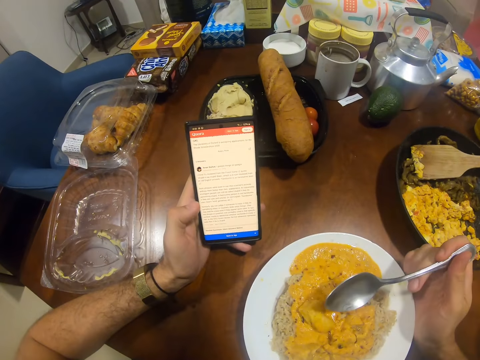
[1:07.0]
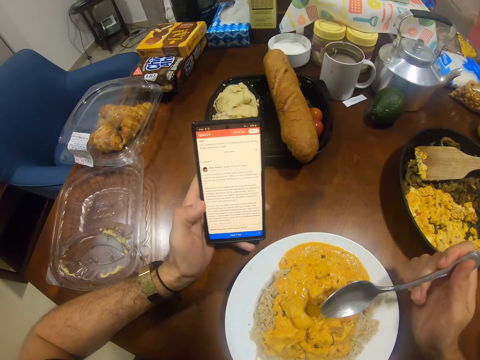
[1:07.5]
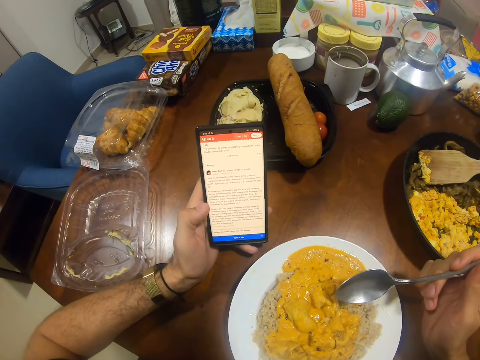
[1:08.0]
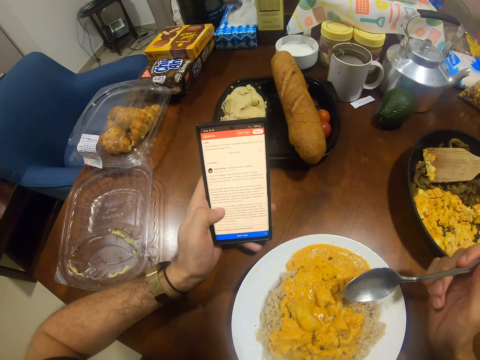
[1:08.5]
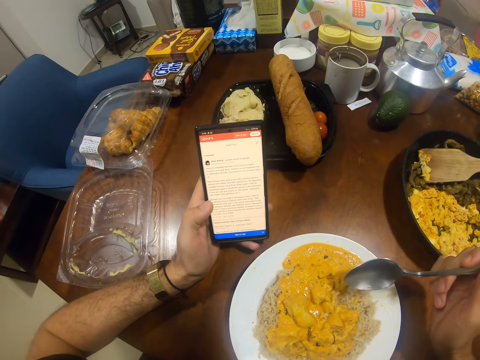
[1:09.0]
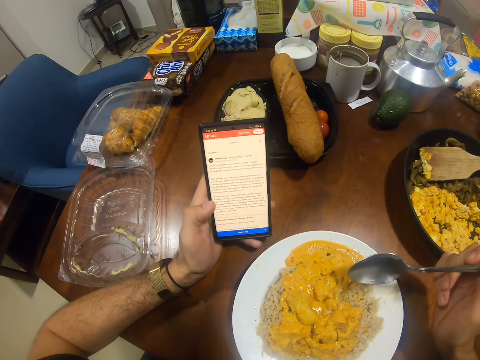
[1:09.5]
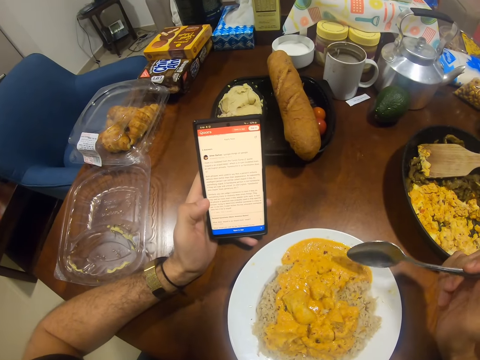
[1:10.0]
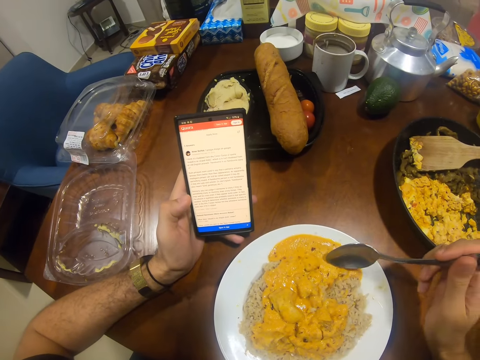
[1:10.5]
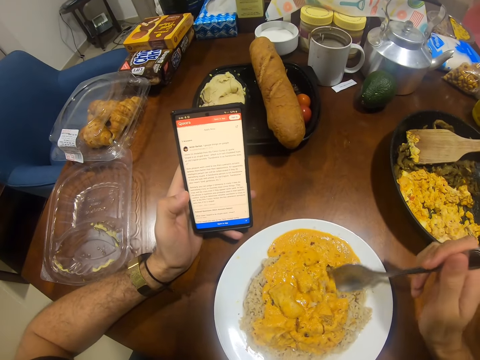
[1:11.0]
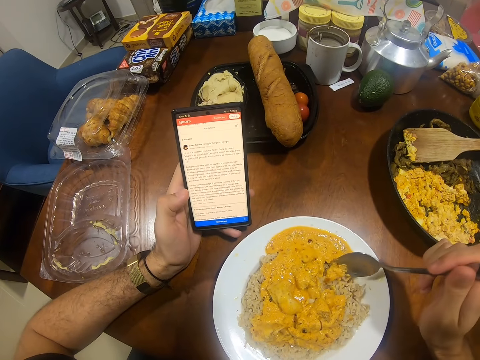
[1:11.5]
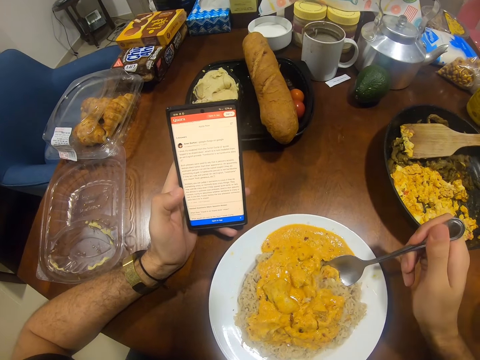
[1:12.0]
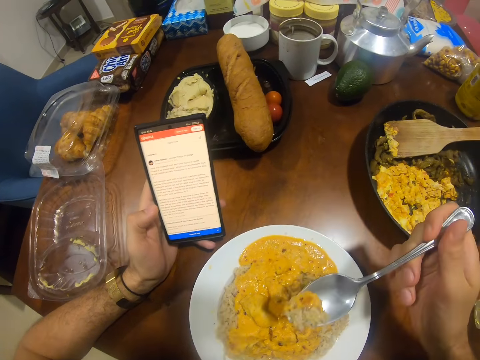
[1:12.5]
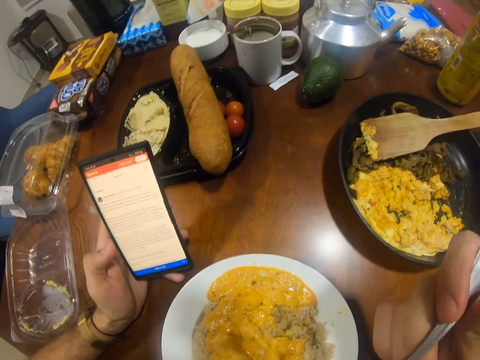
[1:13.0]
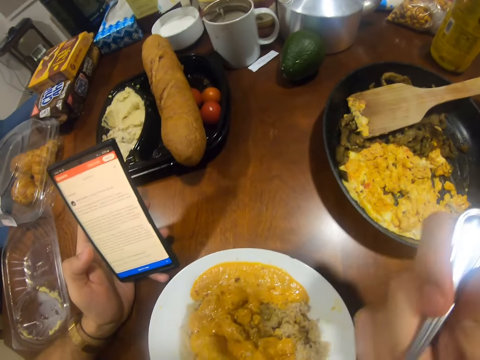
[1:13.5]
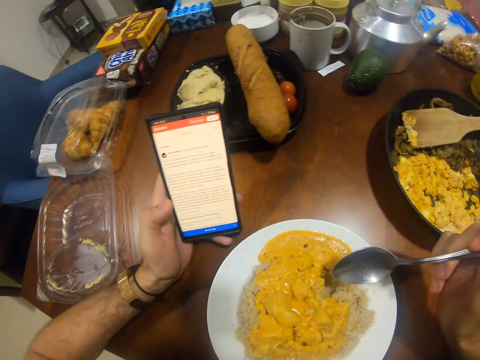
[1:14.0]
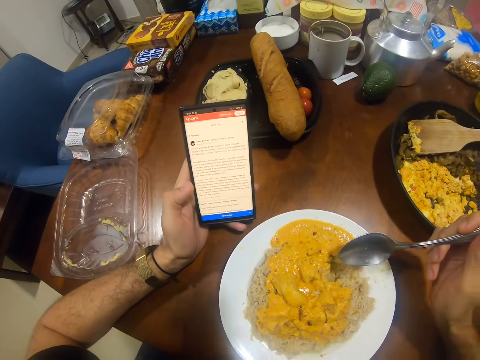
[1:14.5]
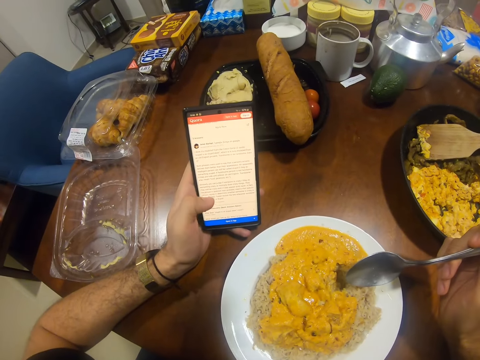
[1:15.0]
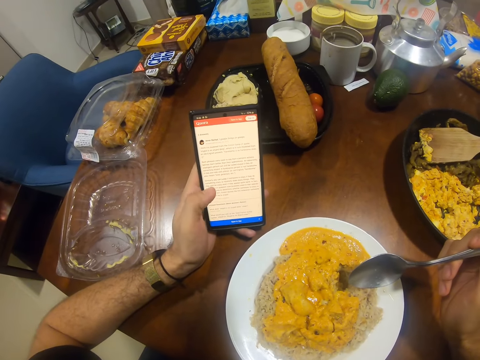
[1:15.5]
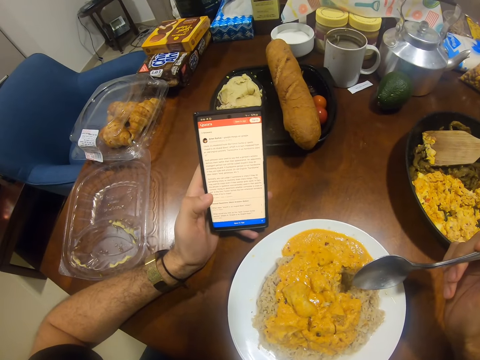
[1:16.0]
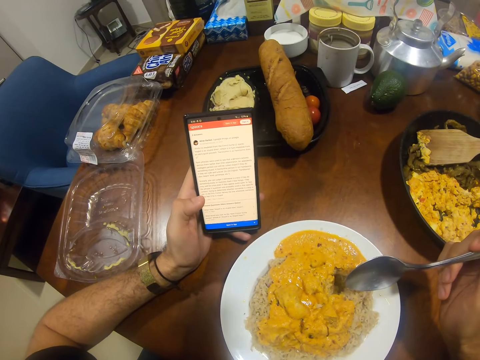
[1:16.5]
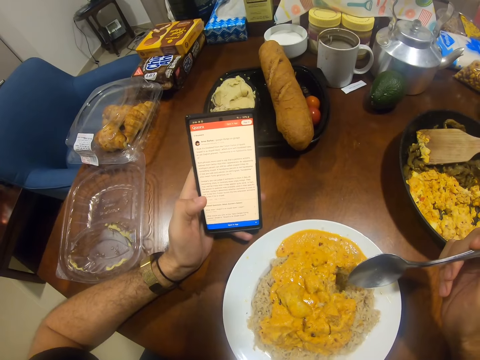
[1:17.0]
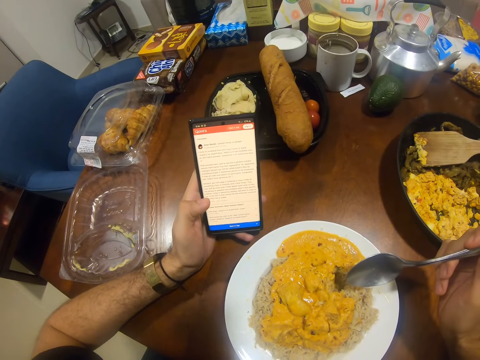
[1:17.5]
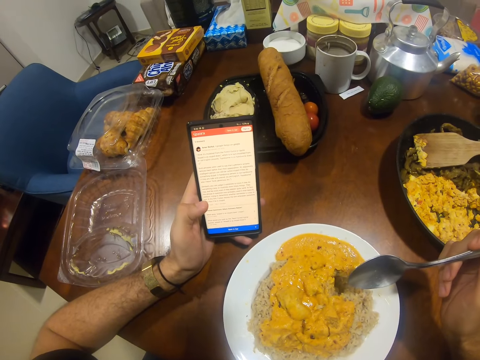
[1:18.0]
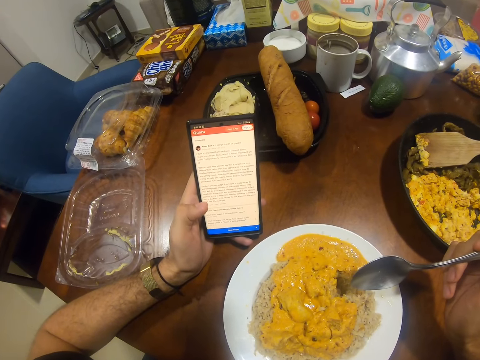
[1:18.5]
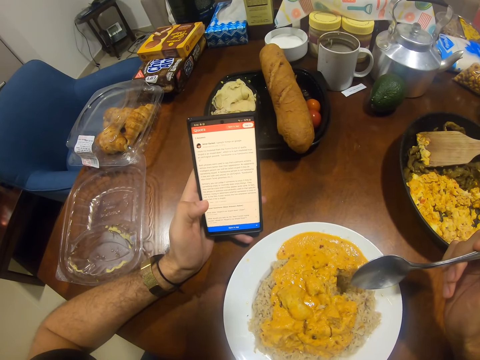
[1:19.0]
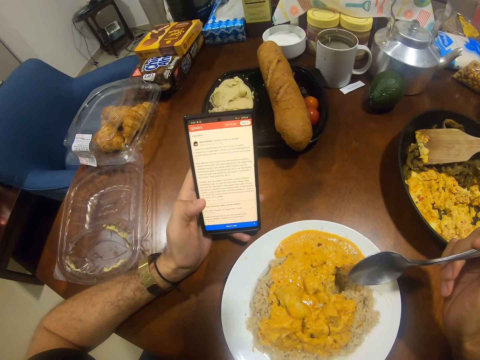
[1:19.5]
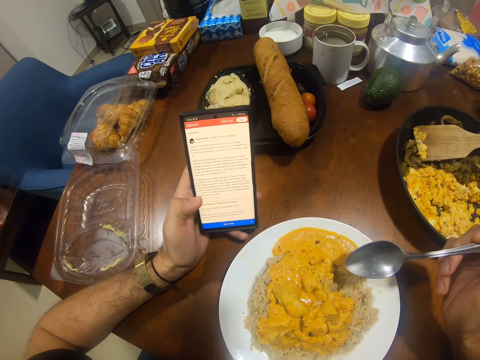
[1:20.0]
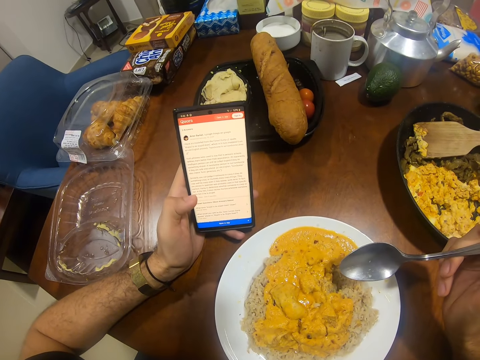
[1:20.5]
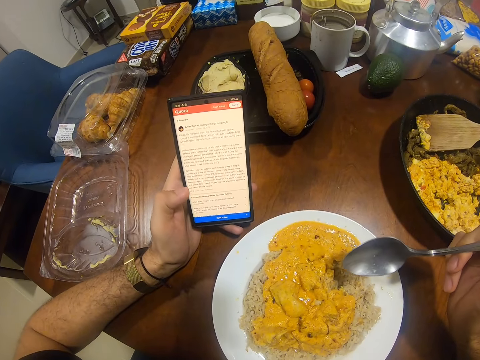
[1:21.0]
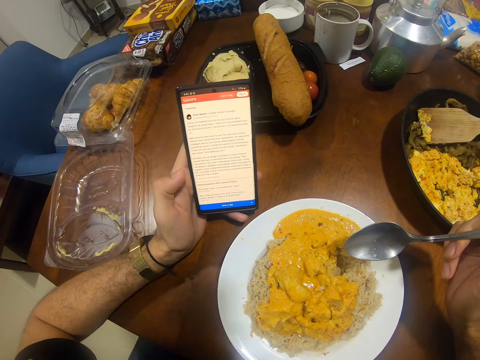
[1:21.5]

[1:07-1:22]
The camera wearer looks at the phone. They scroll the phone. They scoop food from the plate. They eat food looking at the phone. They look at the phone. They scroll the phone. They look at the phone.

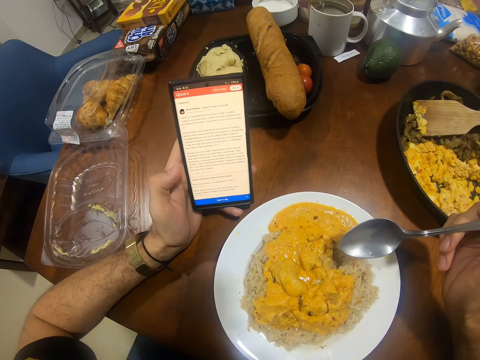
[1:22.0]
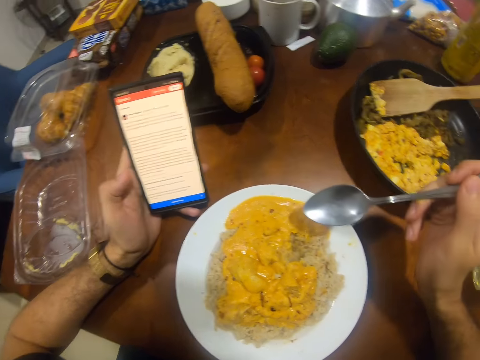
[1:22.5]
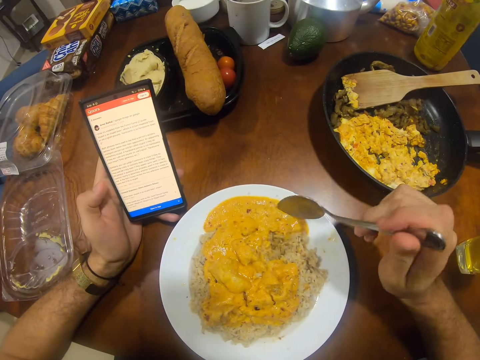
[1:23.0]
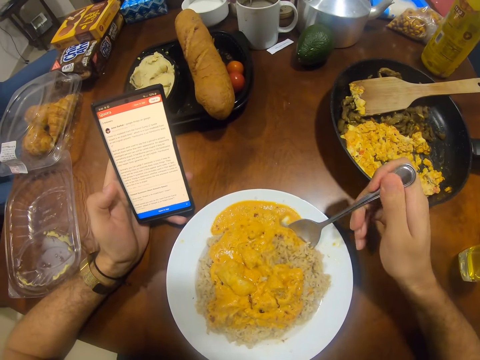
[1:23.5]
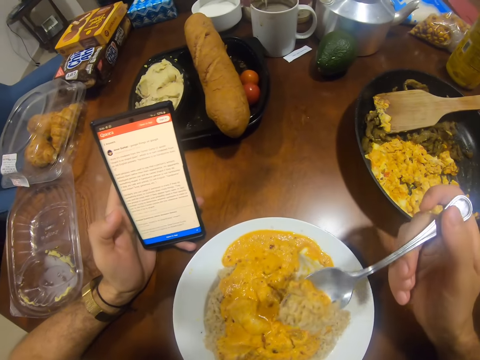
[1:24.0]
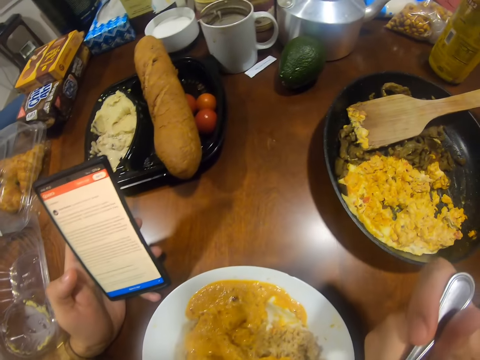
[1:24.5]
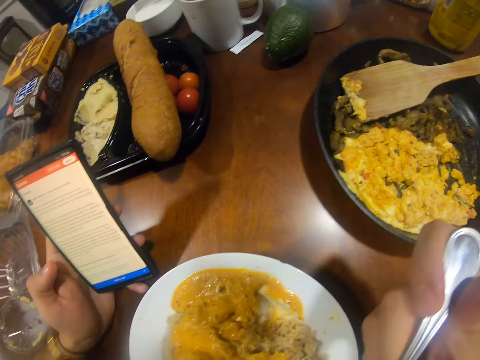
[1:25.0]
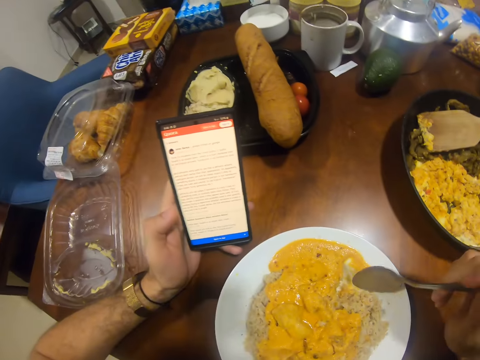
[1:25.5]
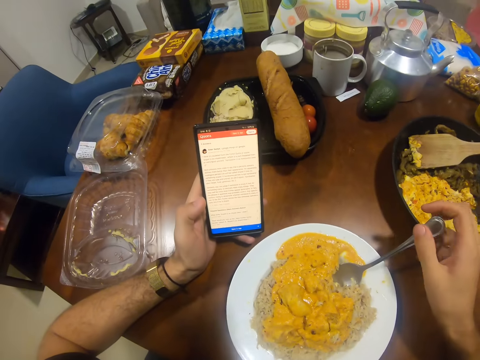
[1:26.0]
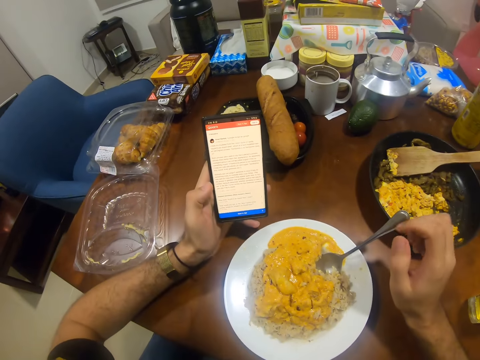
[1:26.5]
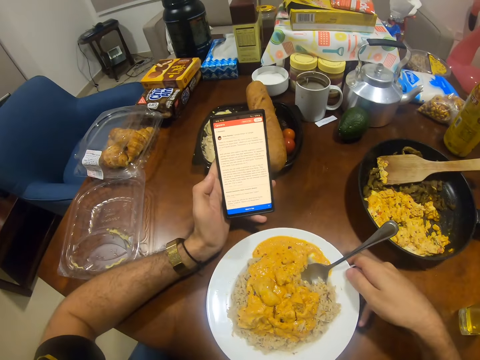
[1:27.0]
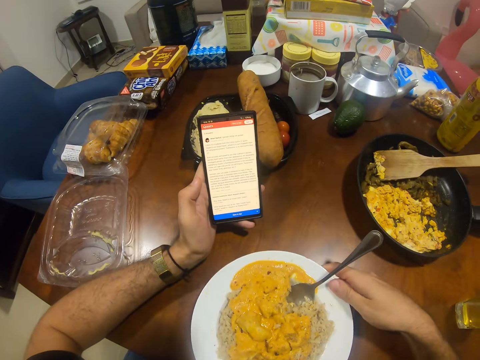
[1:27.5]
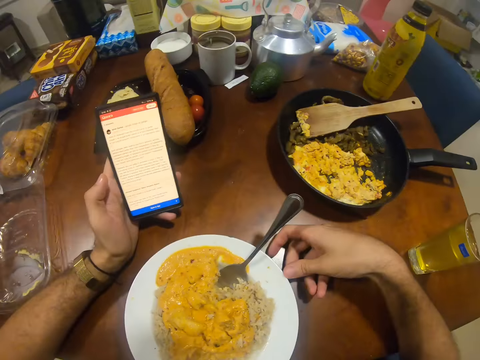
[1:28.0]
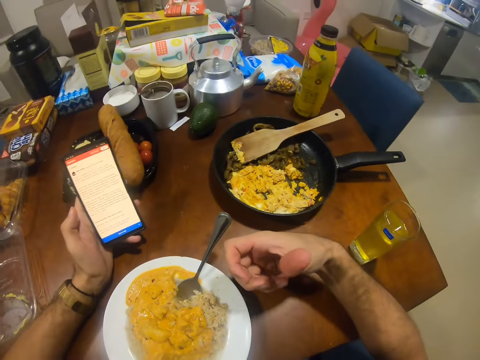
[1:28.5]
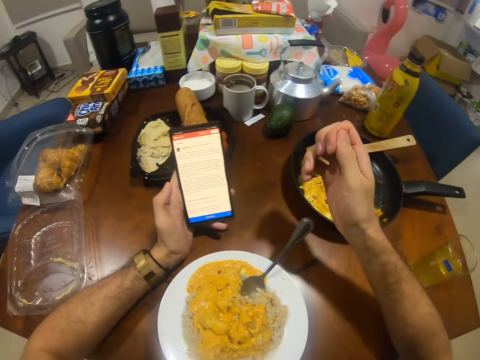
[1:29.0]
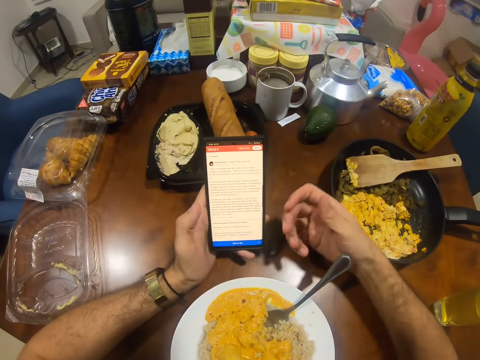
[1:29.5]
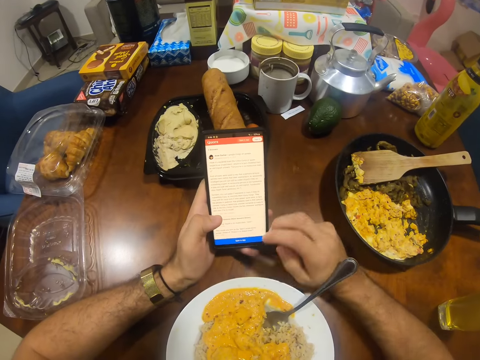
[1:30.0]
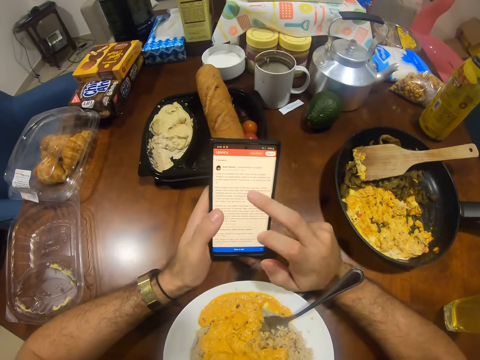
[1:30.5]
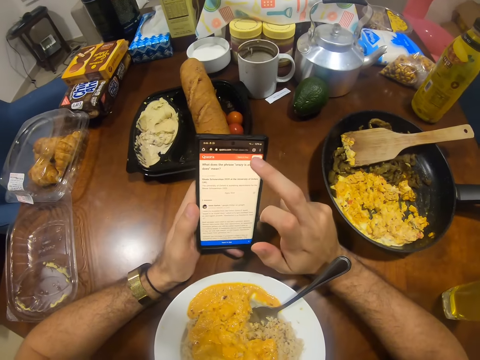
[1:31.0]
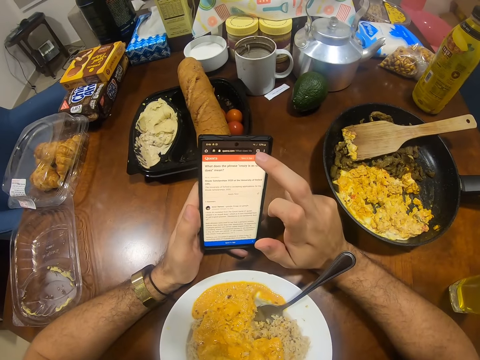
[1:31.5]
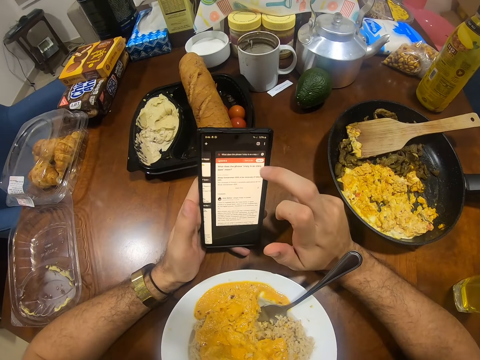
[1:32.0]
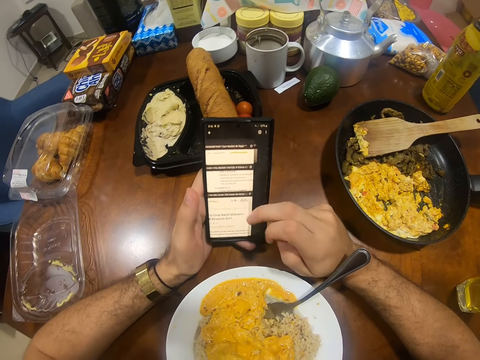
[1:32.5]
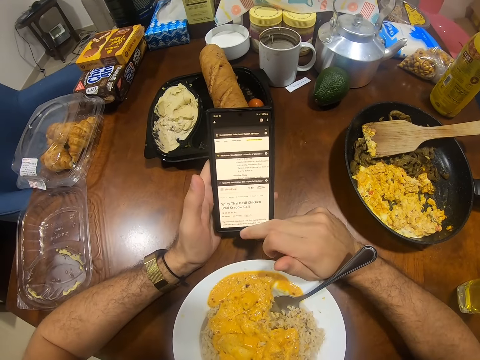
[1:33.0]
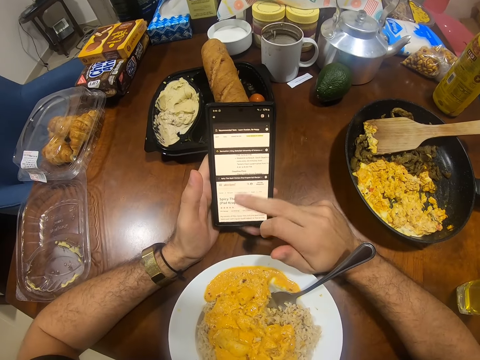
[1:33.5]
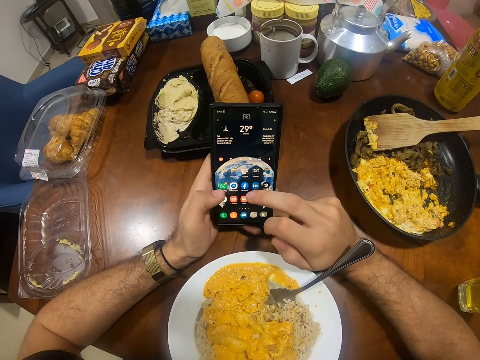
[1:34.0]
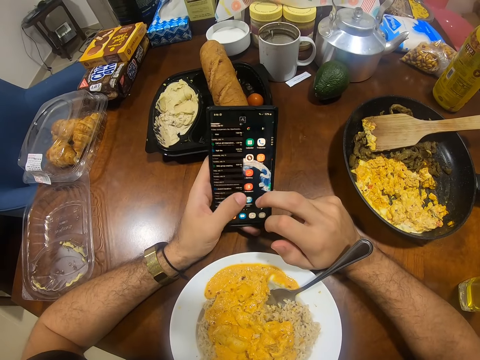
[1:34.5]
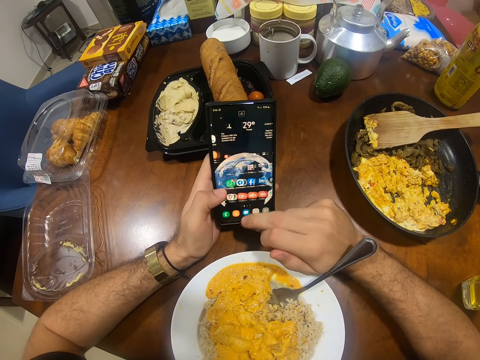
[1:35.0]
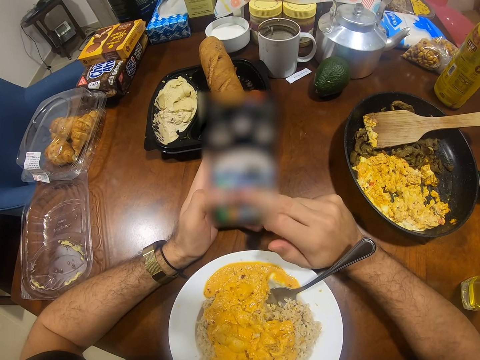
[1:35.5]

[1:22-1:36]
The camera wearer scoops food with the spoon. He eats food. He drops the spoon on the plate with his right hand. He pulls the plates on the table. He looks at his finger. He operates the phone with his hands.
